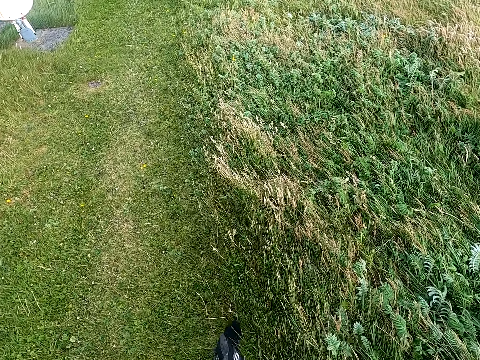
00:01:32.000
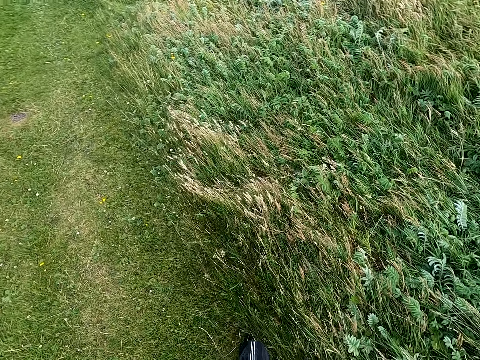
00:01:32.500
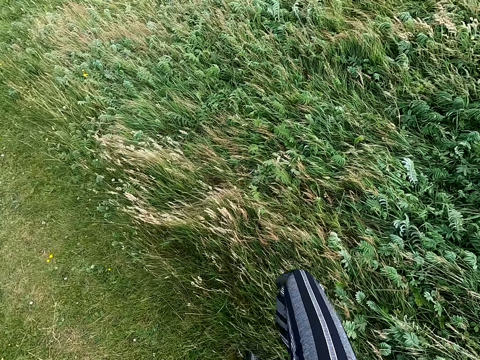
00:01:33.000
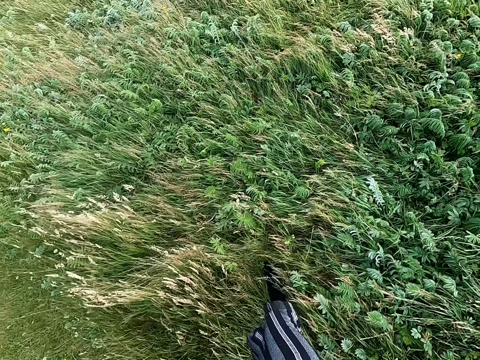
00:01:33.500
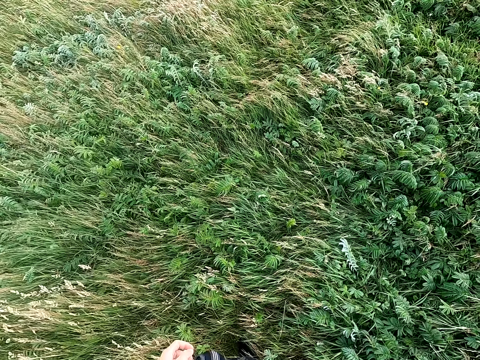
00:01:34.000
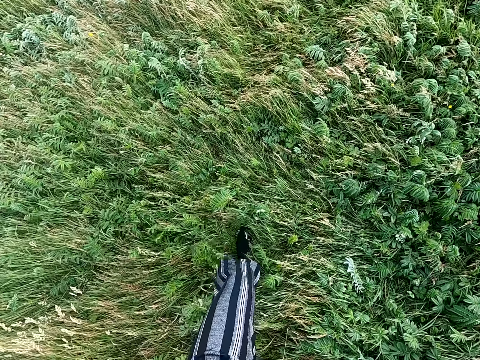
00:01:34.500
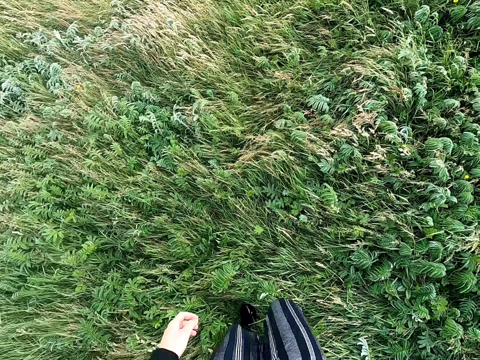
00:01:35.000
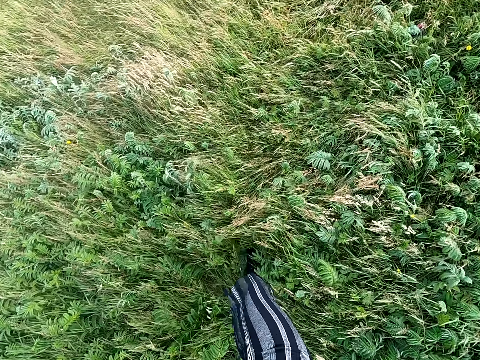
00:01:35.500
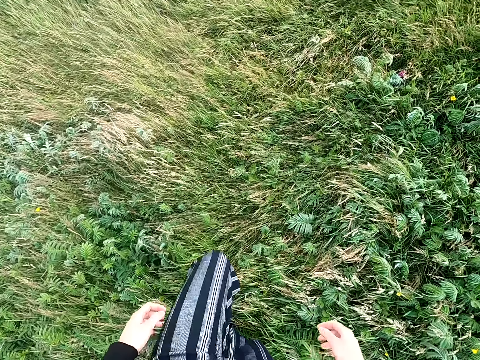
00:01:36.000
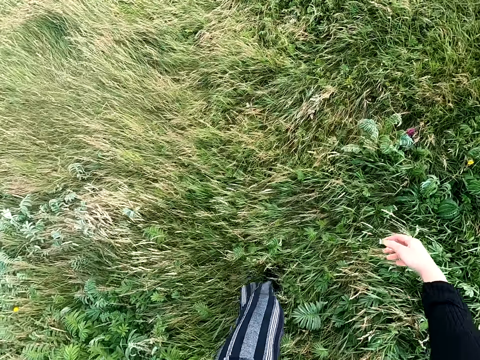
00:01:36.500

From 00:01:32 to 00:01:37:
The camera wearer speaks to the dog. They turn around and walk forward.

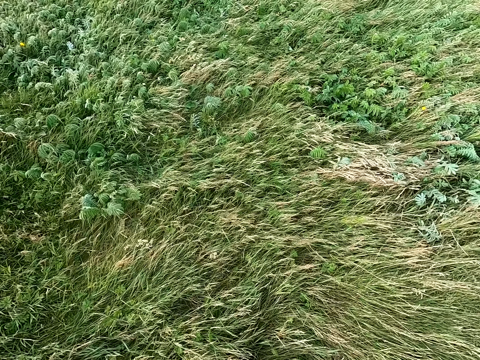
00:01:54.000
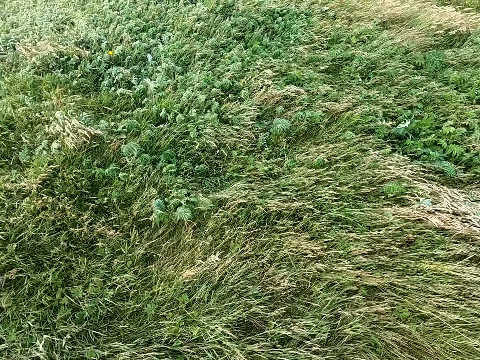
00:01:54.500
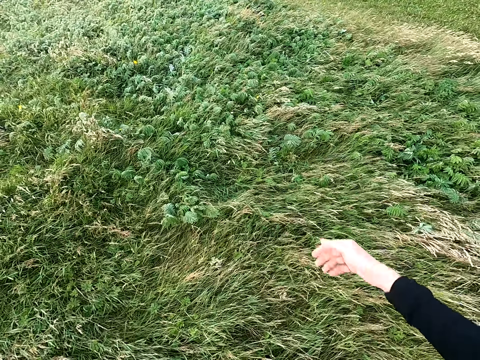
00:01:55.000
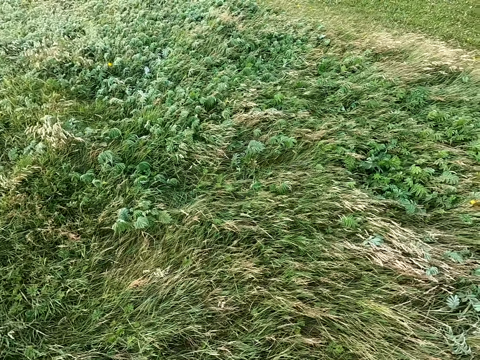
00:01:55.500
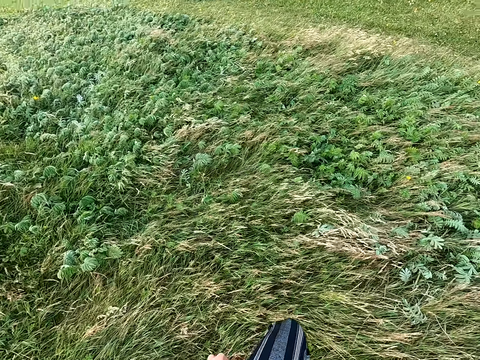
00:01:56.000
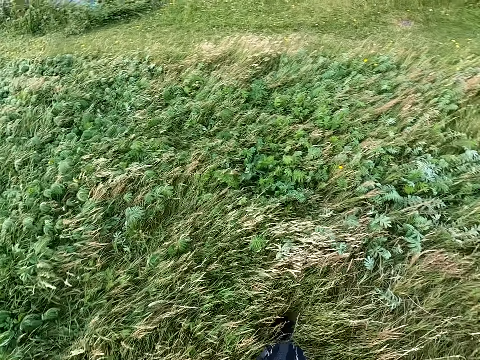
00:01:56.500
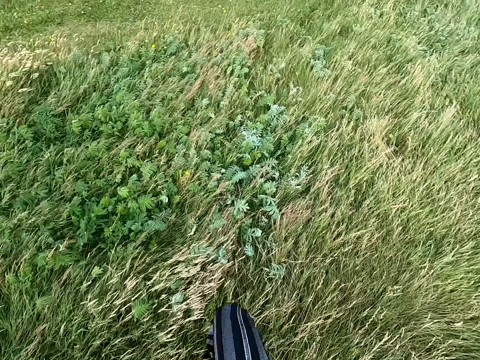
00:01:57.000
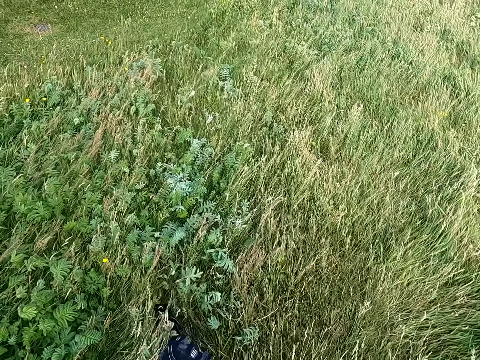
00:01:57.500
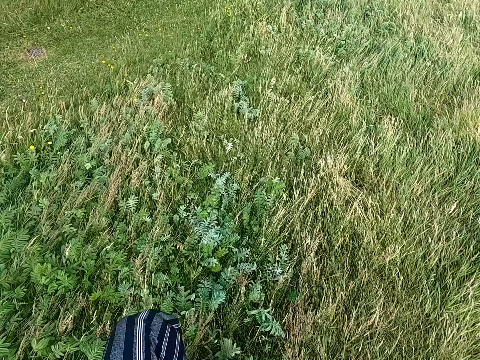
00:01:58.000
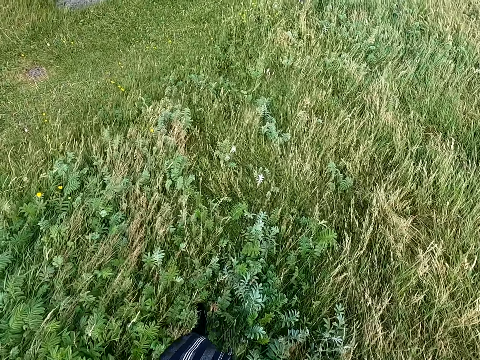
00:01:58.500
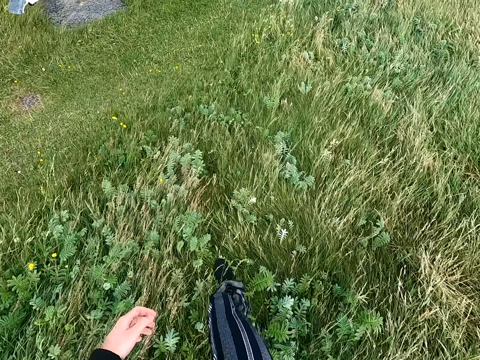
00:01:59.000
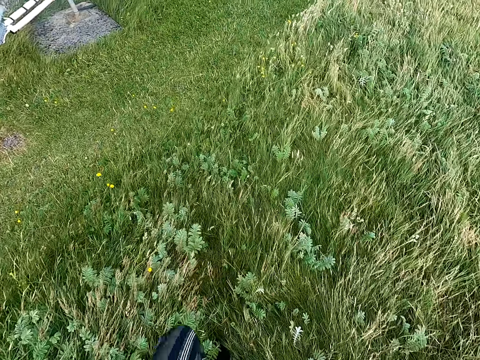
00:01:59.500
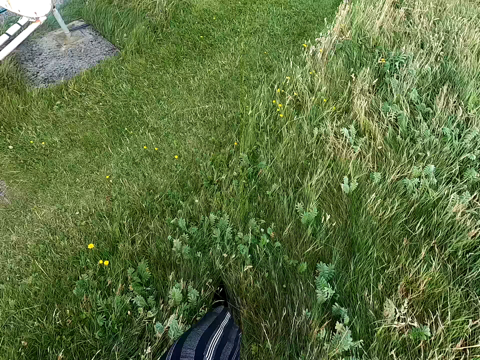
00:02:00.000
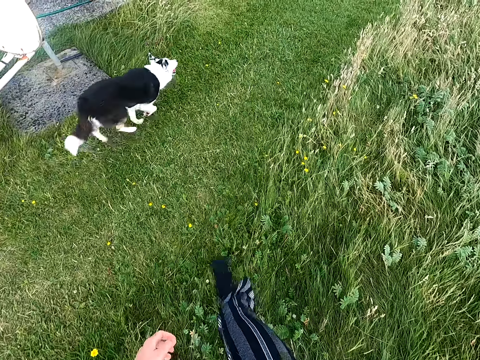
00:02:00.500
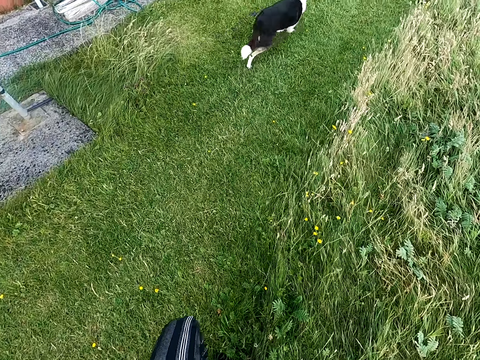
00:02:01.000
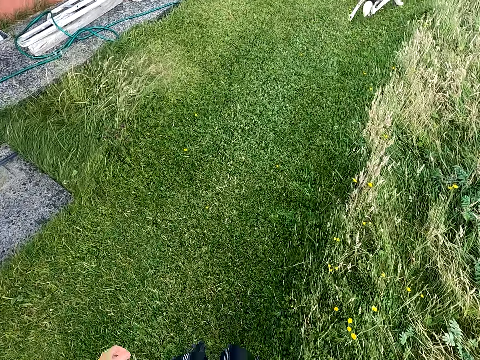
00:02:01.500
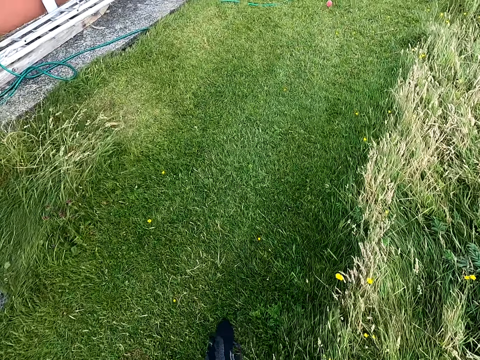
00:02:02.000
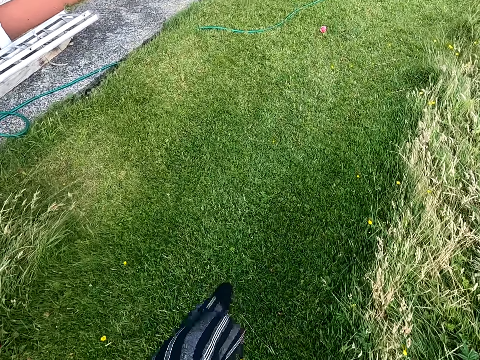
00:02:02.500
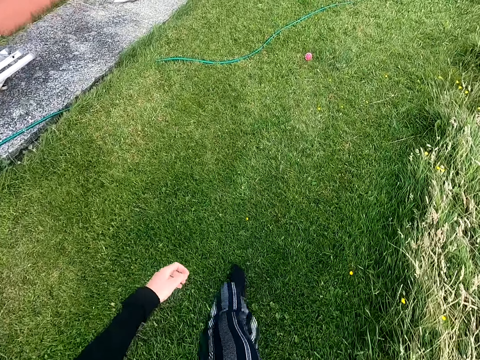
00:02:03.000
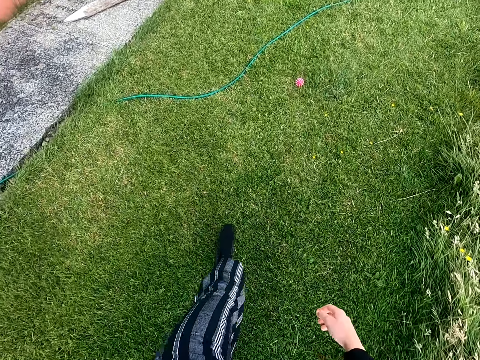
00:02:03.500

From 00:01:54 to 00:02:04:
The camera wearer walks around, throws the toy, and walks forward. They walk around the field.

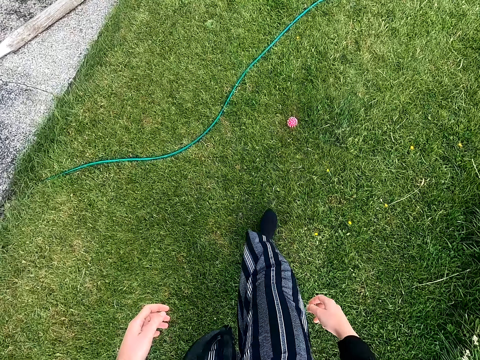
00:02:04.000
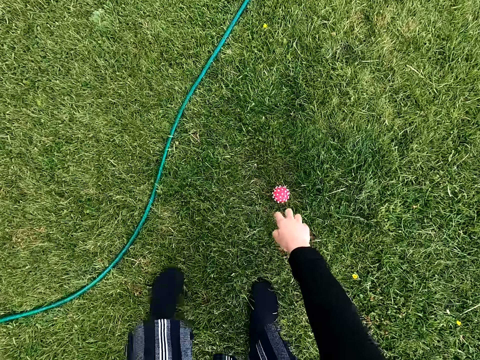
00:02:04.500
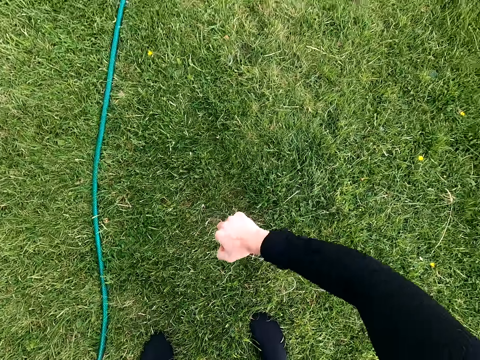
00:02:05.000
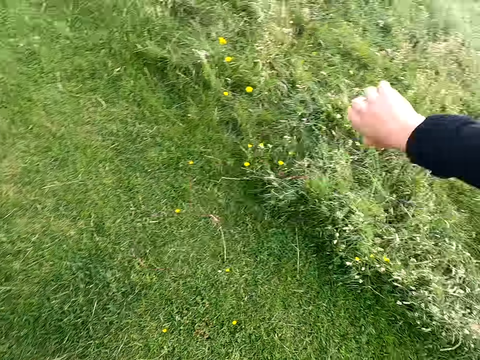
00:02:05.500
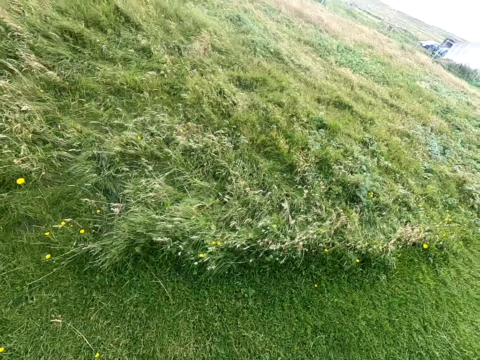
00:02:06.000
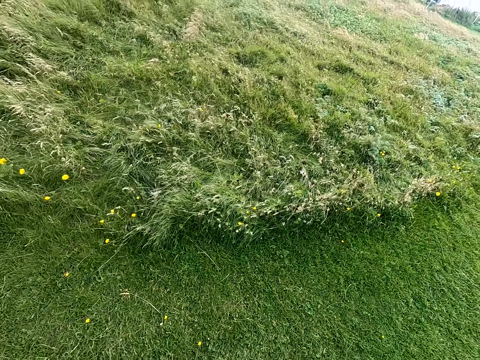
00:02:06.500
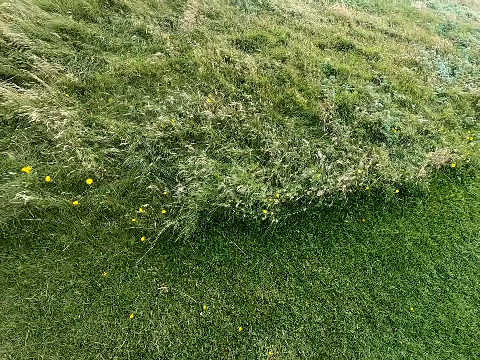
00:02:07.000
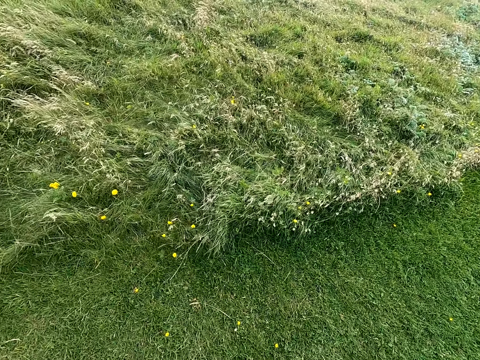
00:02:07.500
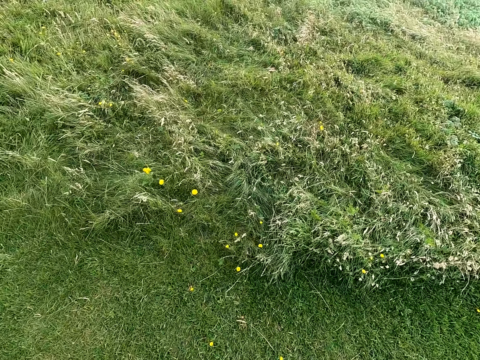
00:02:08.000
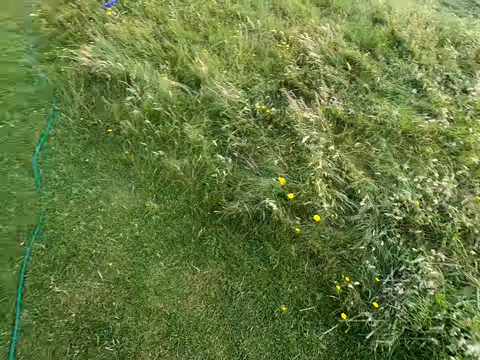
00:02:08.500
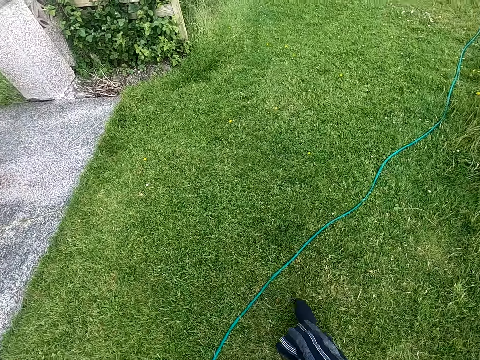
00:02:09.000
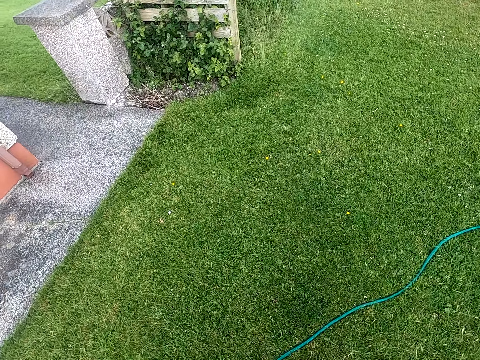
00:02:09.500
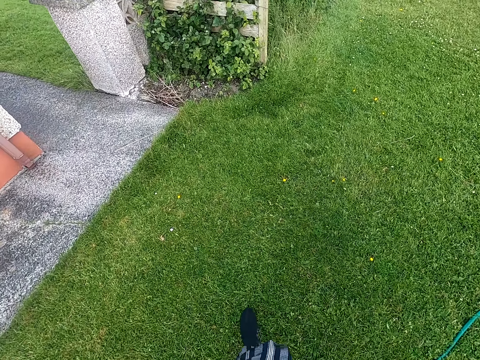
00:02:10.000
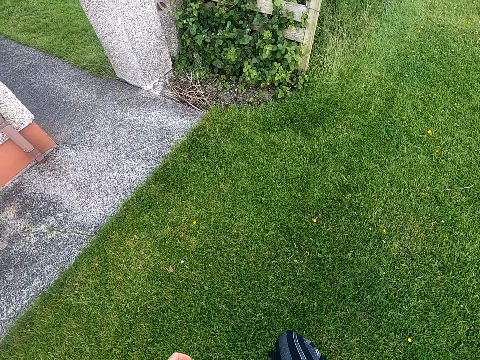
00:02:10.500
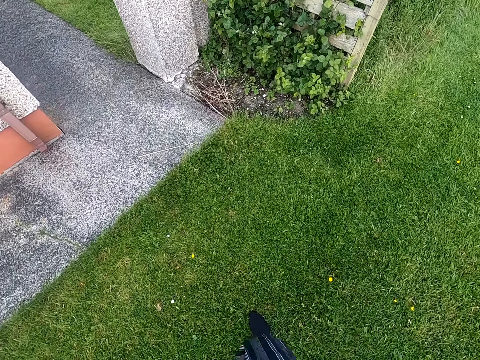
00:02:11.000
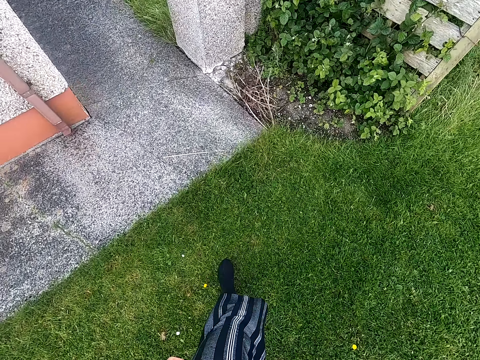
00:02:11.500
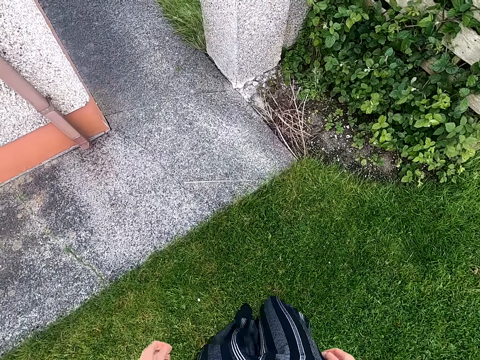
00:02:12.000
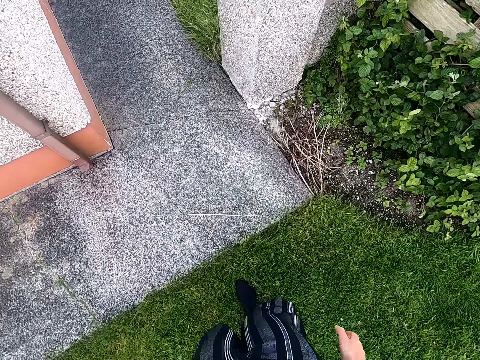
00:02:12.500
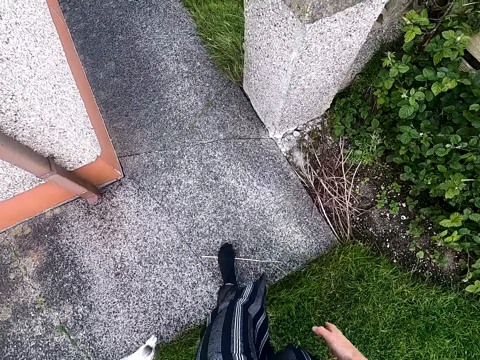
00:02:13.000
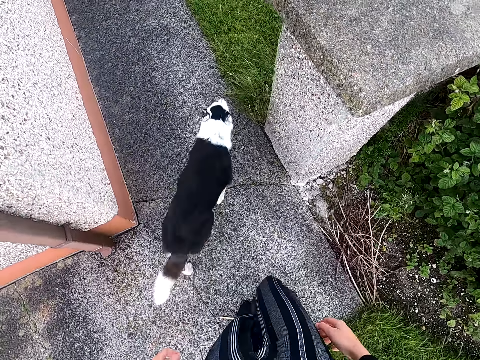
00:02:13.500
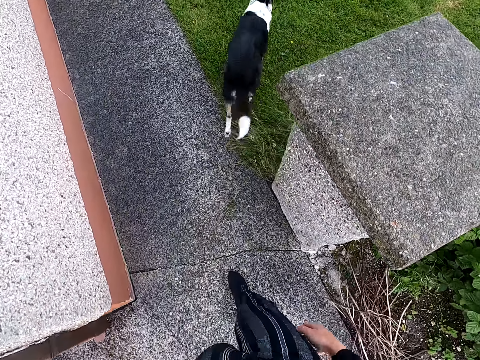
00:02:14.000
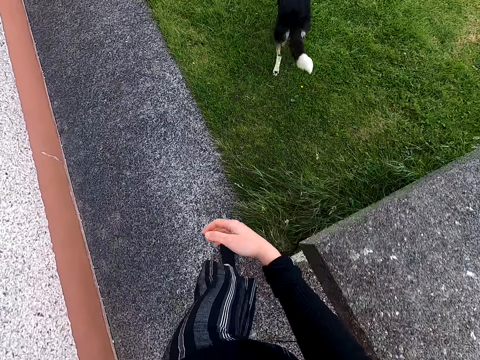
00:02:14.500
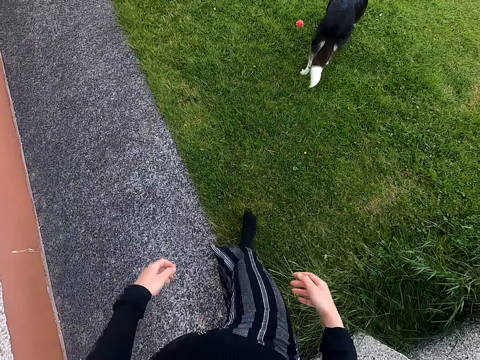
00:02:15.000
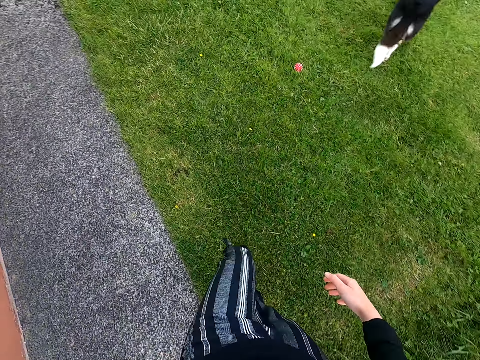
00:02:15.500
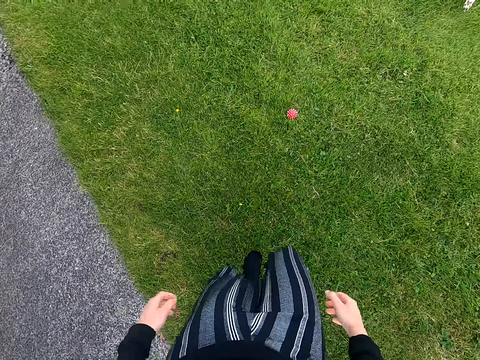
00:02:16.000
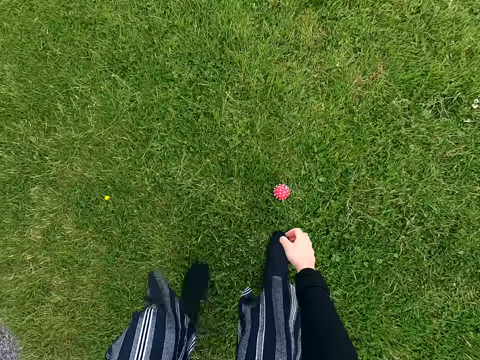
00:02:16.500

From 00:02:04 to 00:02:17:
The camera wearer picks up a ball on the ground. They speak at the dog. They throw the ball to the field. They look around, call the dog, and walk along the yard. They tap the leg with the right hand. They move forward.
